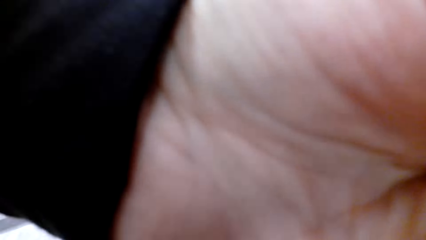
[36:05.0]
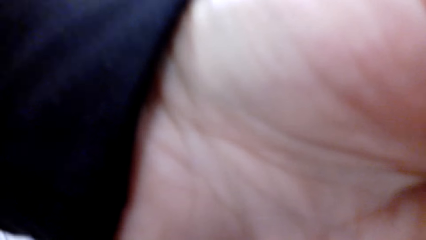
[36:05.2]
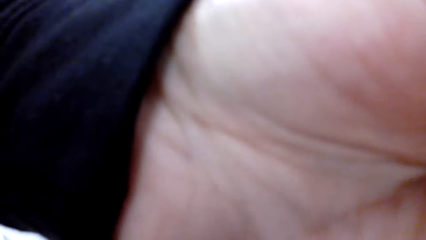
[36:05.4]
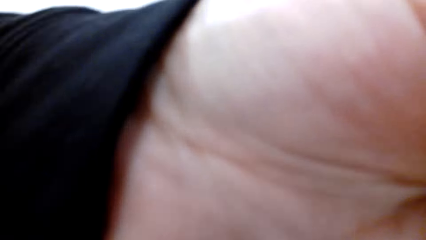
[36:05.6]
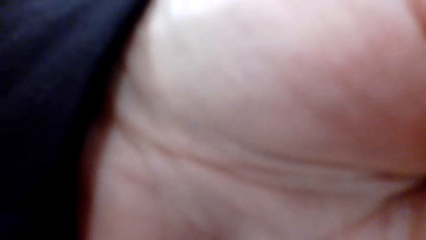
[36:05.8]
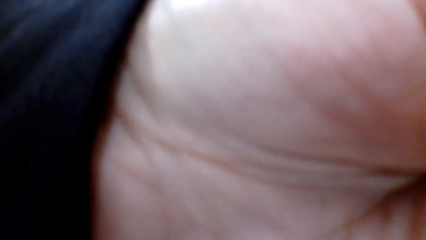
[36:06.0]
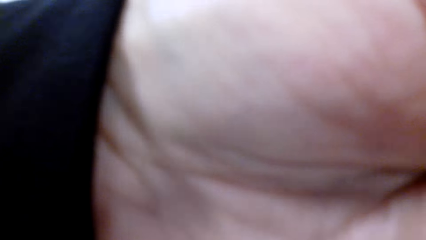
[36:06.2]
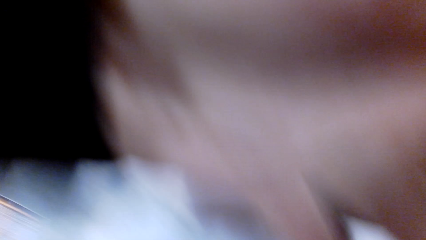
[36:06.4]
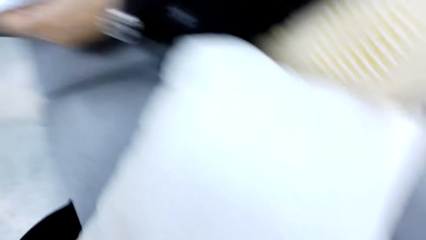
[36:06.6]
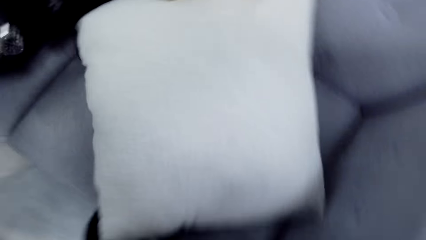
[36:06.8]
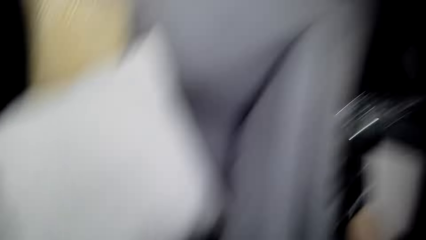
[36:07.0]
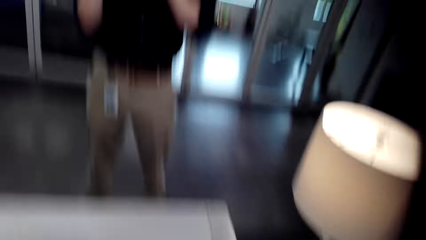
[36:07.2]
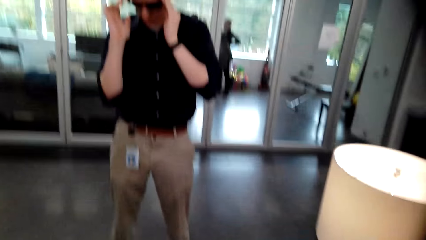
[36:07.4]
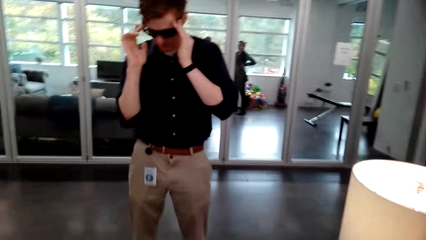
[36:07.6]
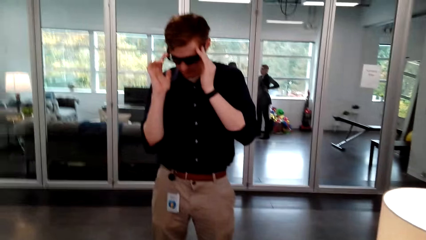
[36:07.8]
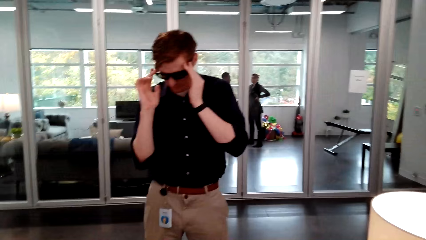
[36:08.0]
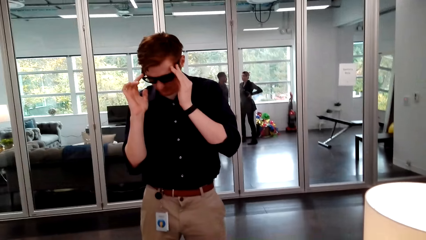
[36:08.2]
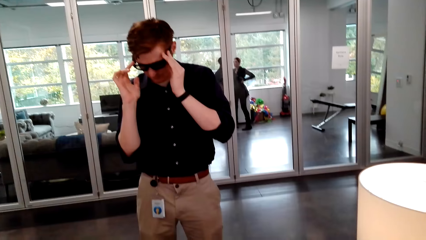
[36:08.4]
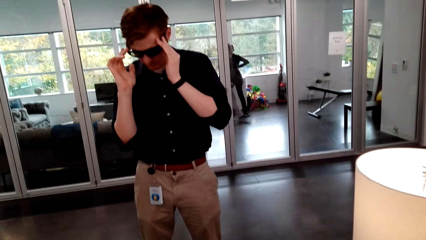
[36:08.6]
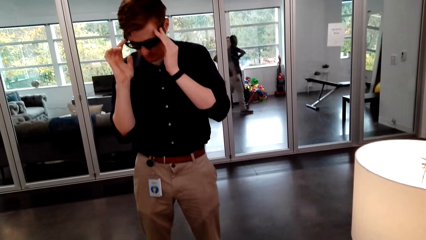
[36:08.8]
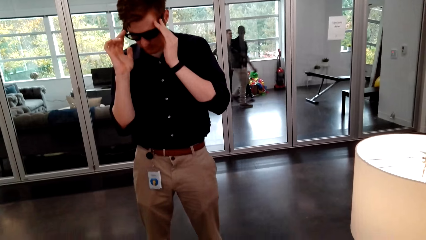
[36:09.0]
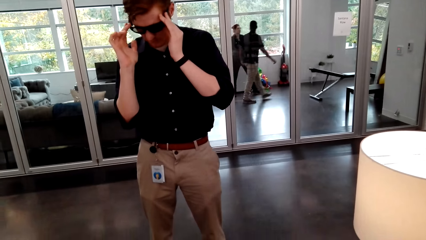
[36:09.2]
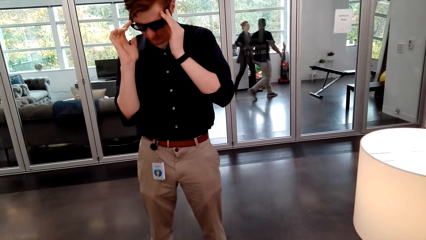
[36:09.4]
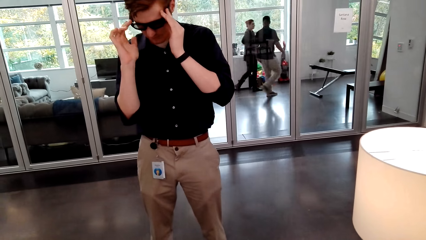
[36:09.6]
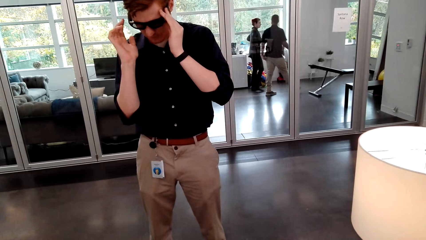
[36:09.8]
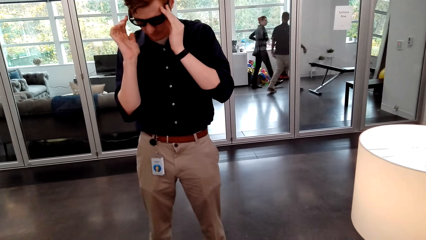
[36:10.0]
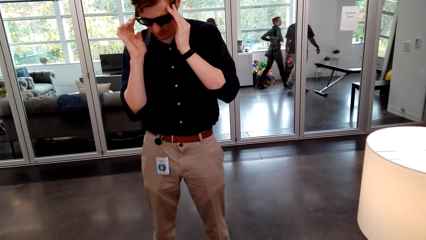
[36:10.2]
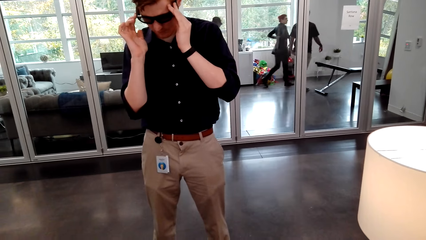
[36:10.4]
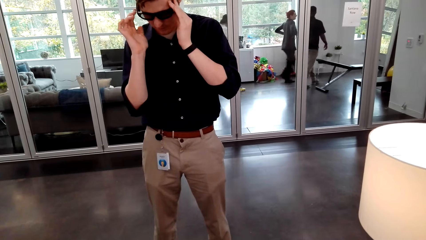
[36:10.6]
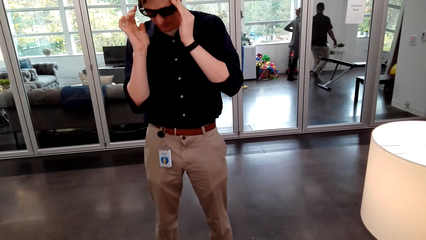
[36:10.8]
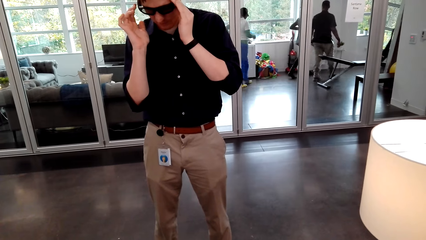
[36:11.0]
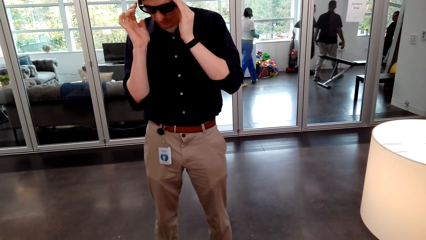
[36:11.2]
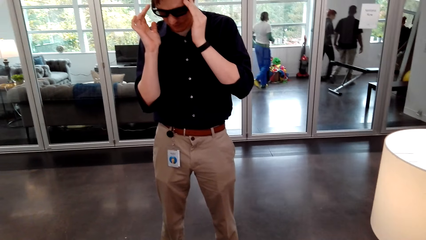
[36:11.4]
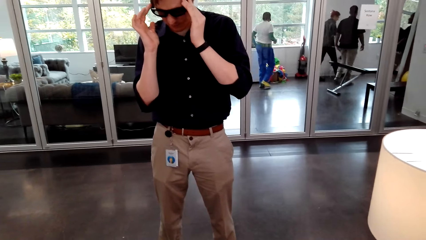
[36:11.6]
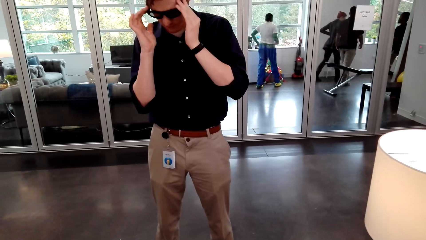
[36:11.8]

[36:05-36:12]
The camera wearer looks around. They look at a man. The man touches his glasses.
